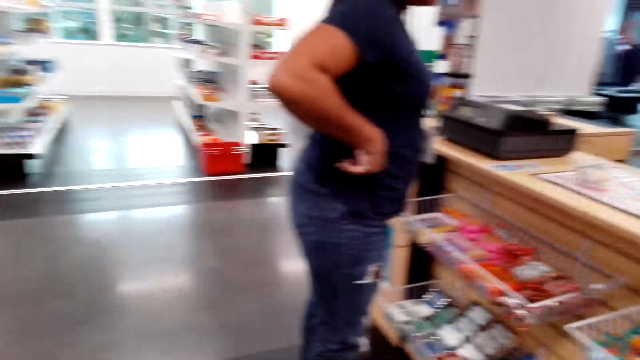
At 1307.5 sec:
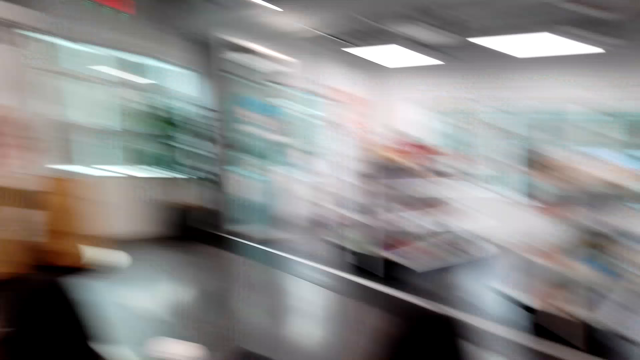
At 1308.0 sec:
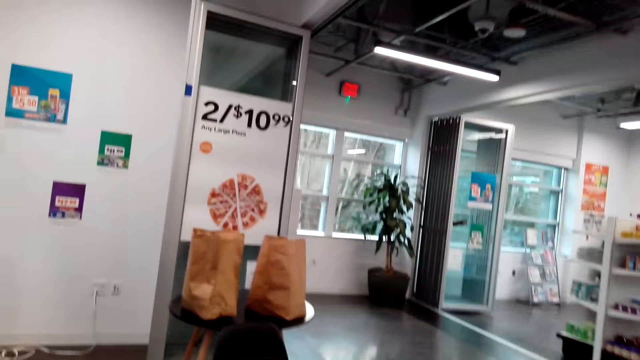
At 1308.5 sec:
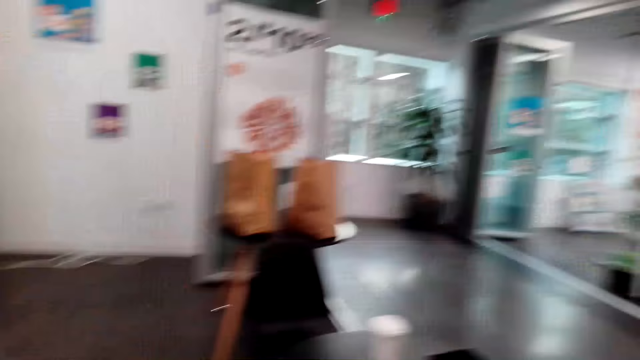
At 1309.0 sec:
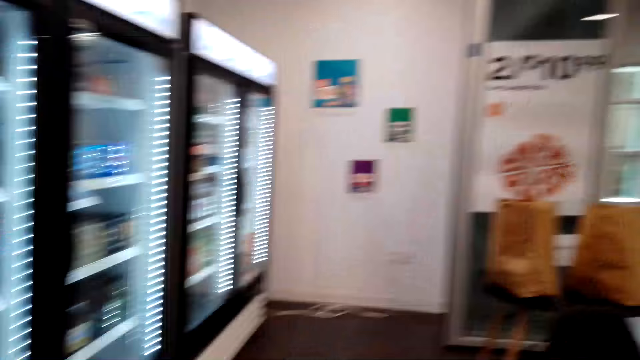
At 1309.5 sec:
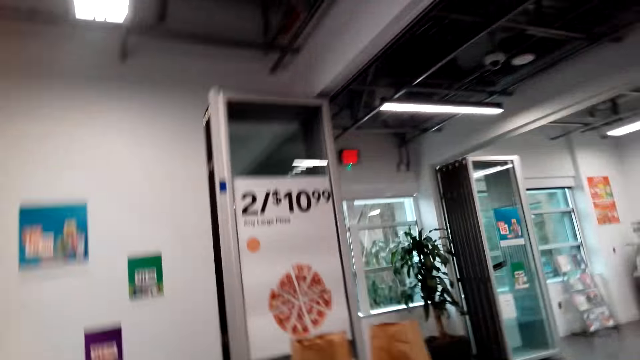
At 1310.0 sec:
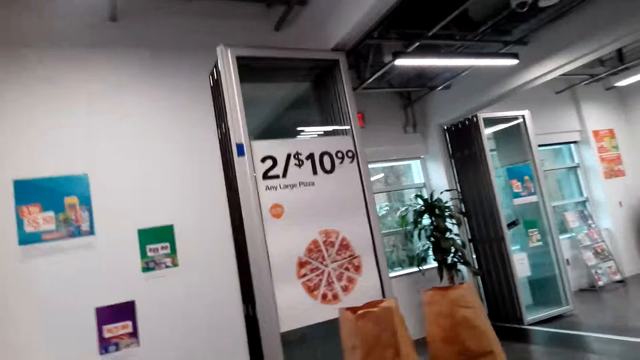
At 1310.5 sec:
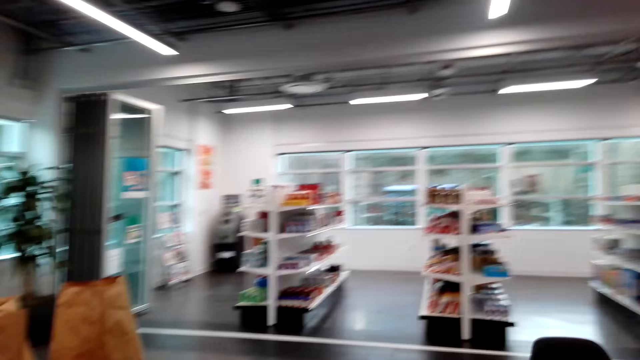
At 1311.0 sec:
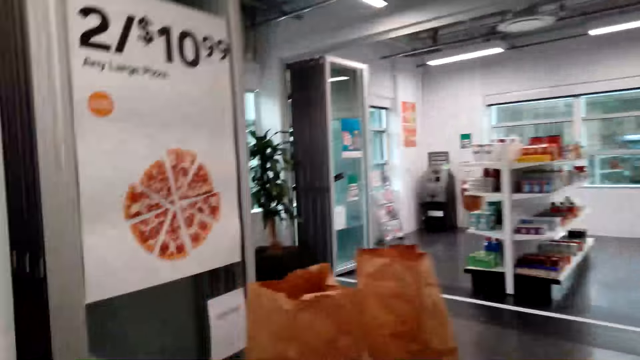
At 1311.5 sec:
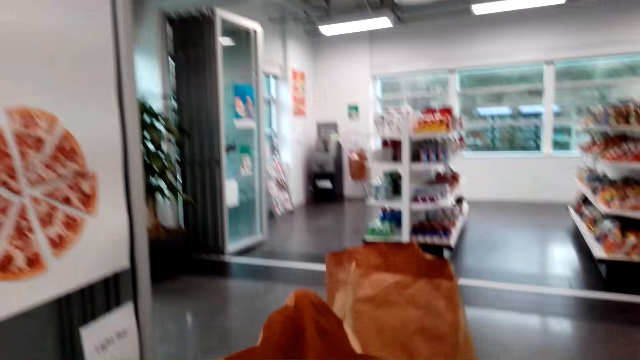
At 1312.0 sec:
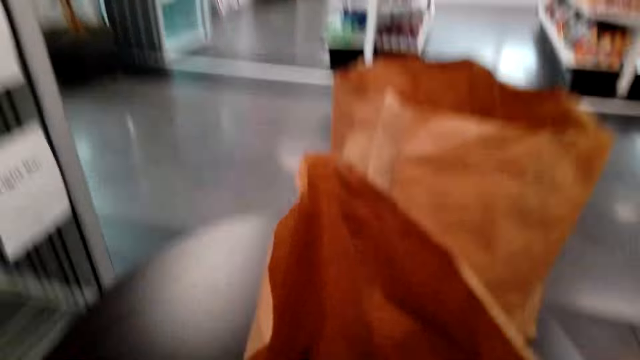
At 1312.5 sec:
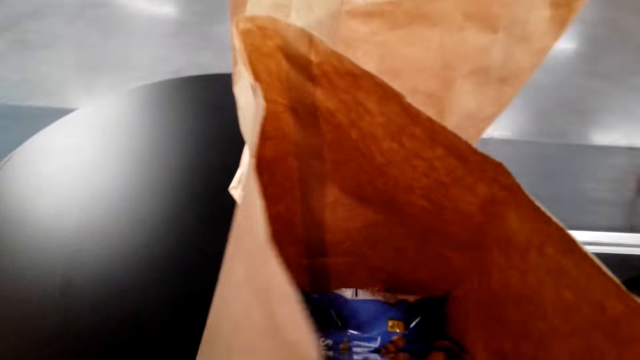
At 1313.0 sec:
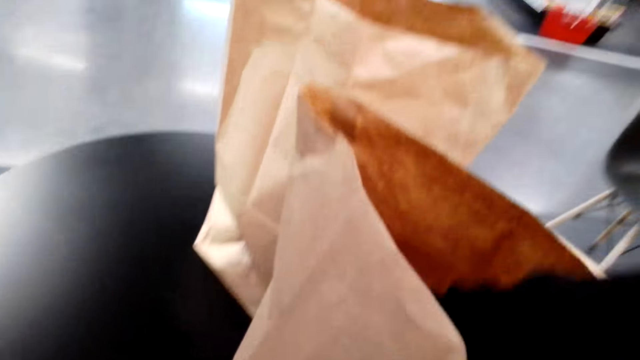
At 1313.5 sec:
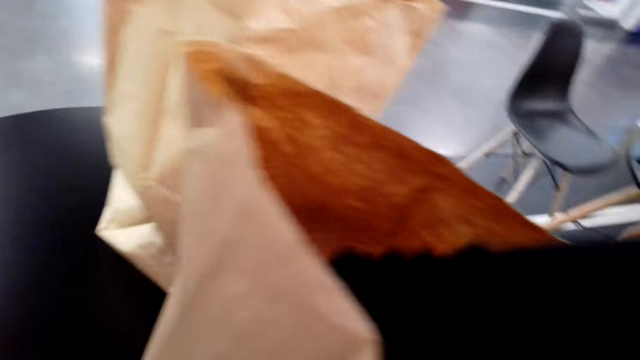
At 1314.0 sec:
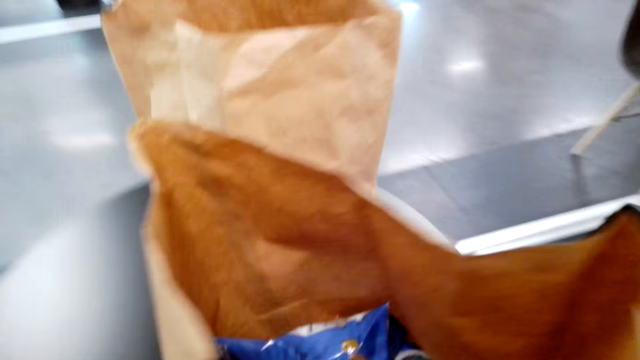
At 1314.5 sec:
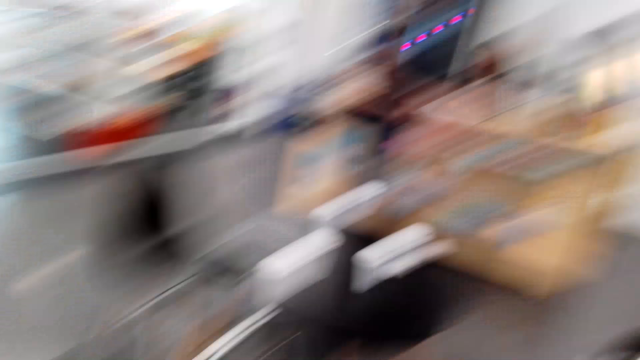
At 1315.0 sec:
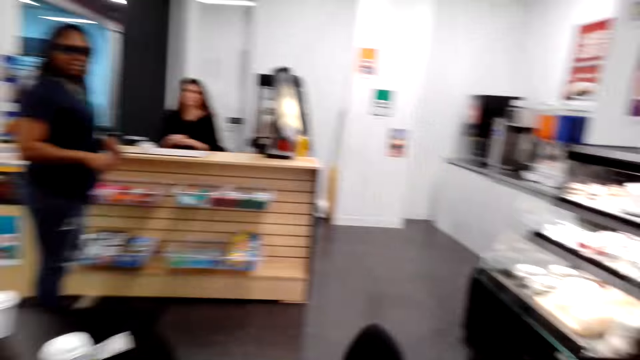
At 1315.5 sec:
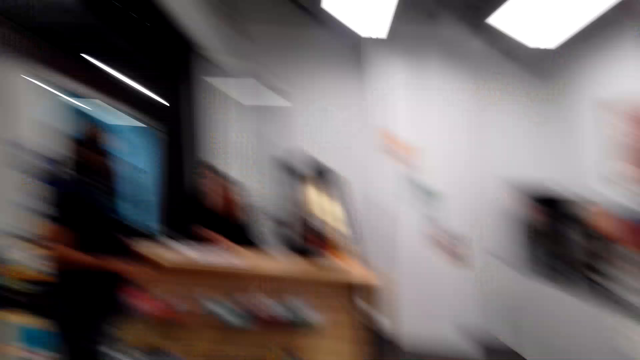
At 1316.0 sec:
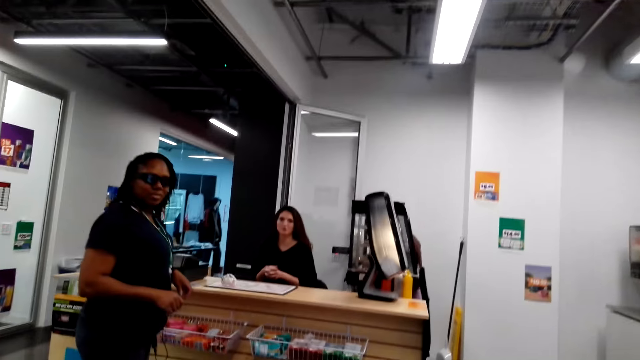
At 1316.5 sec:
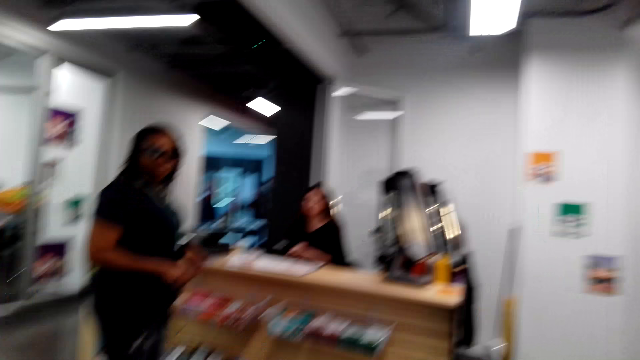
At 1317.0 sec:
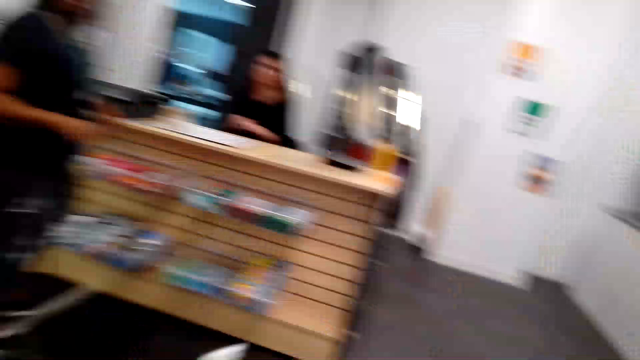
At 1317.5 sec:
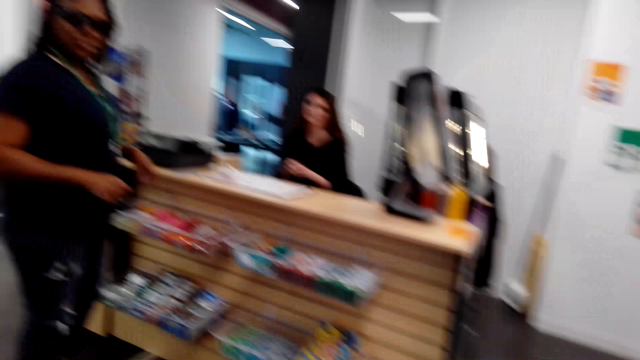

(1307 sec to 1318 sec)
The camera wearer looks around and walks around. They pick up a hotdog from the shopping bag. They walk around.

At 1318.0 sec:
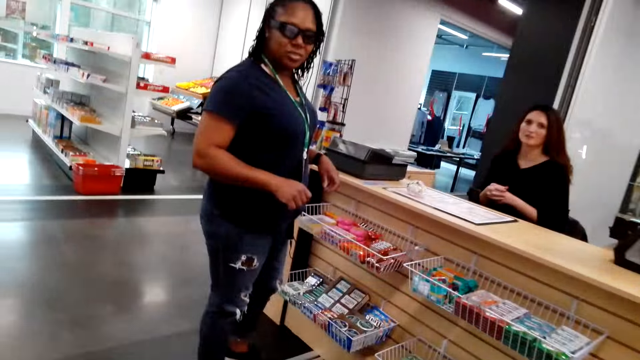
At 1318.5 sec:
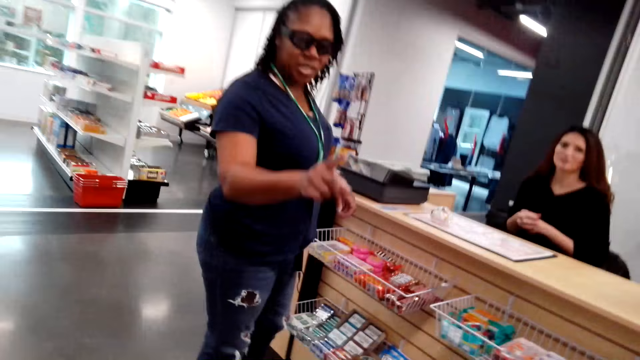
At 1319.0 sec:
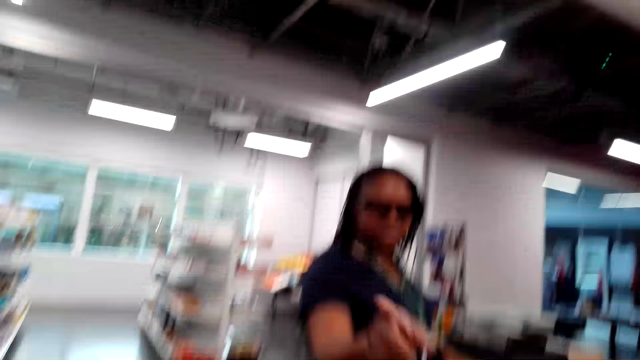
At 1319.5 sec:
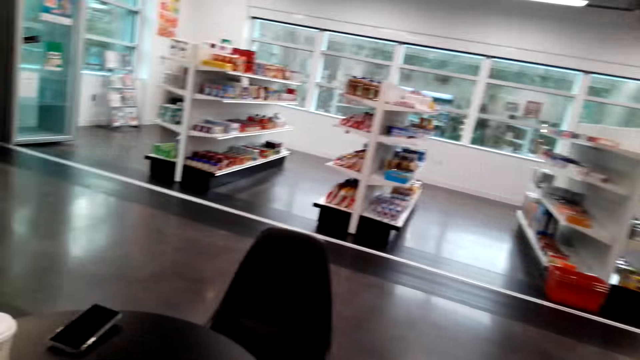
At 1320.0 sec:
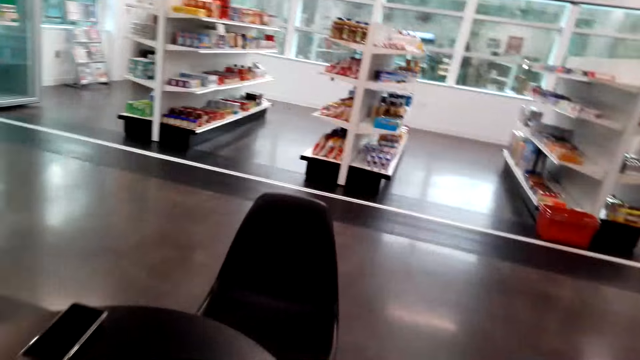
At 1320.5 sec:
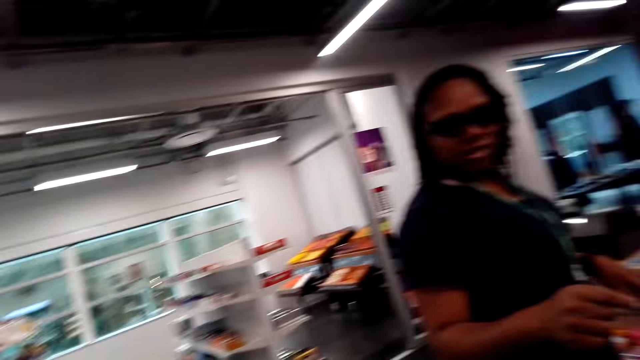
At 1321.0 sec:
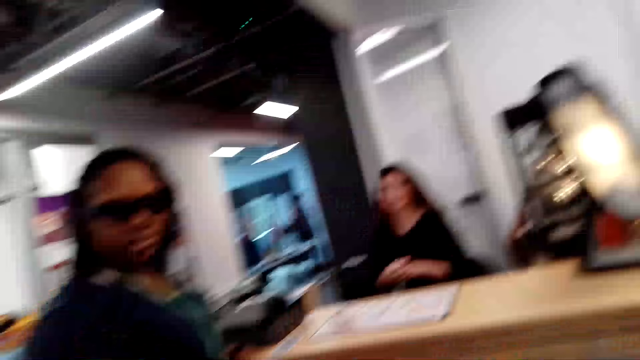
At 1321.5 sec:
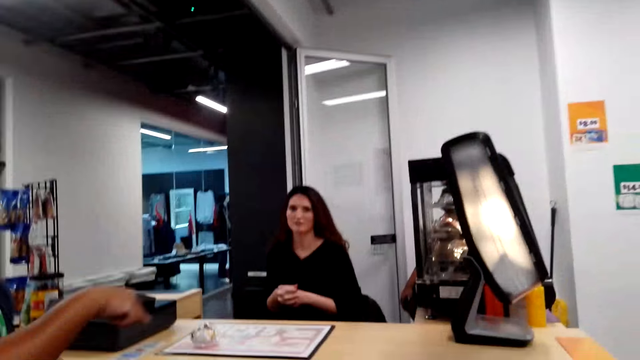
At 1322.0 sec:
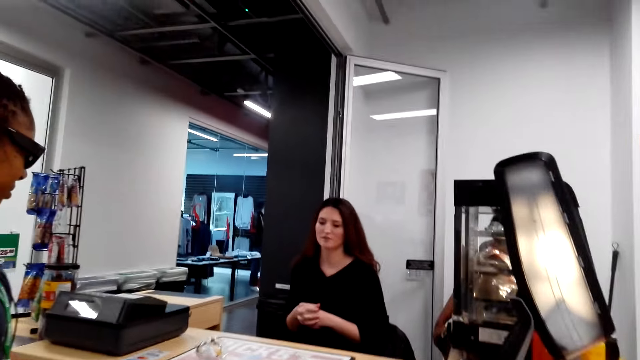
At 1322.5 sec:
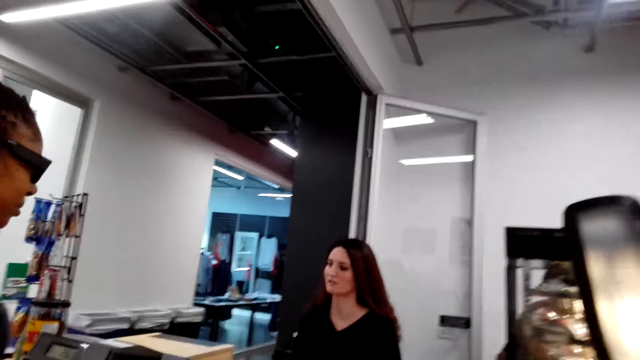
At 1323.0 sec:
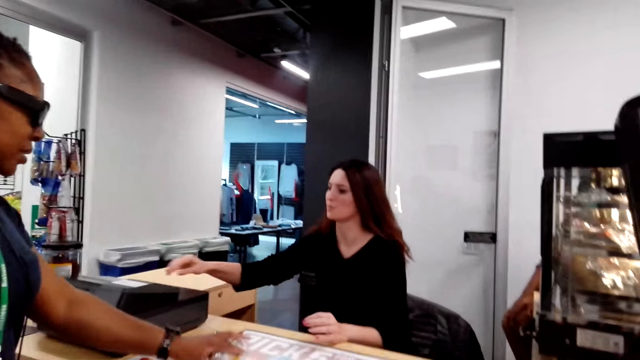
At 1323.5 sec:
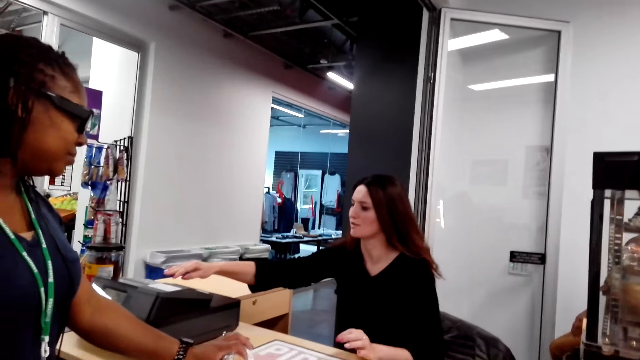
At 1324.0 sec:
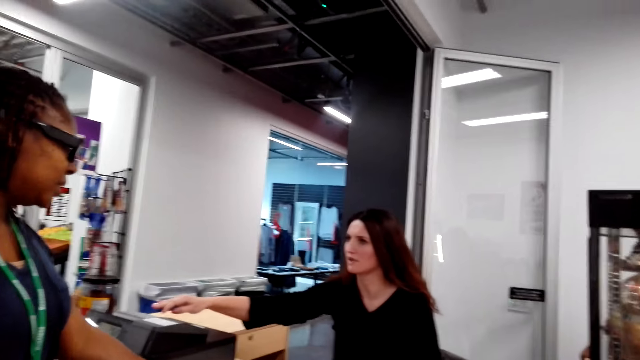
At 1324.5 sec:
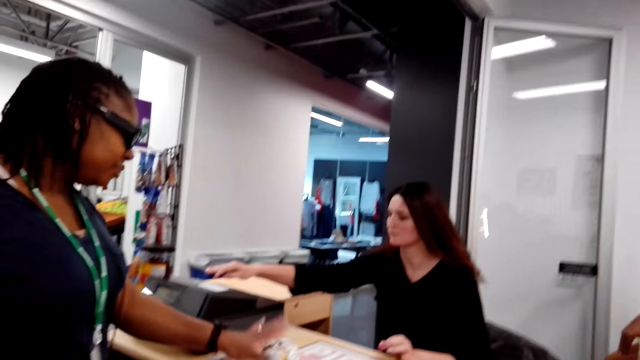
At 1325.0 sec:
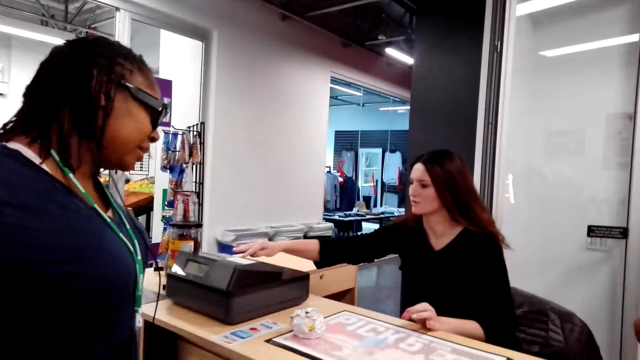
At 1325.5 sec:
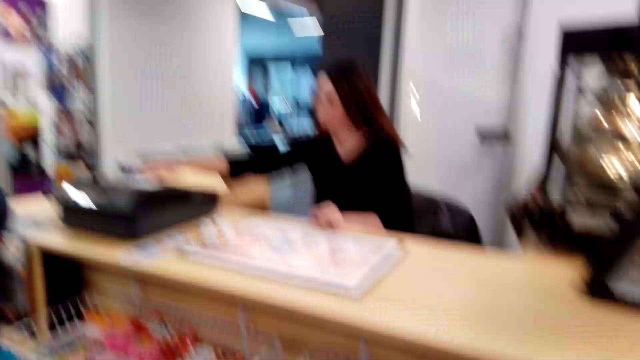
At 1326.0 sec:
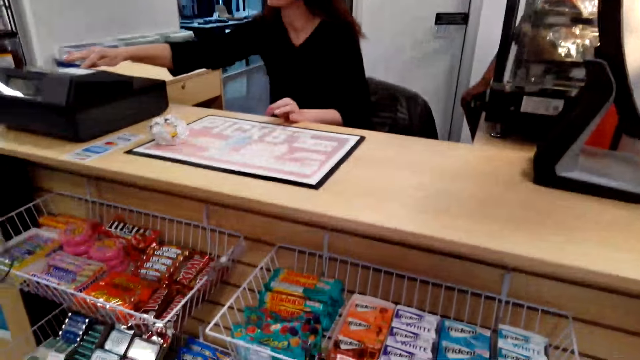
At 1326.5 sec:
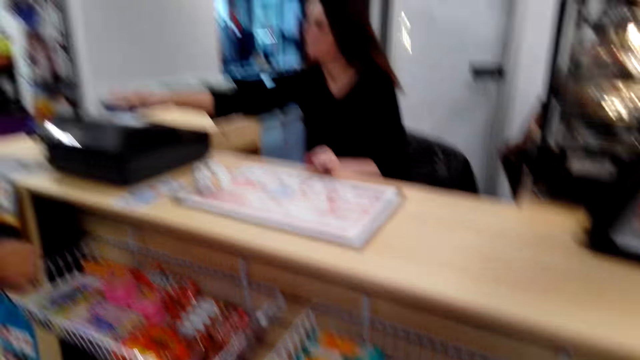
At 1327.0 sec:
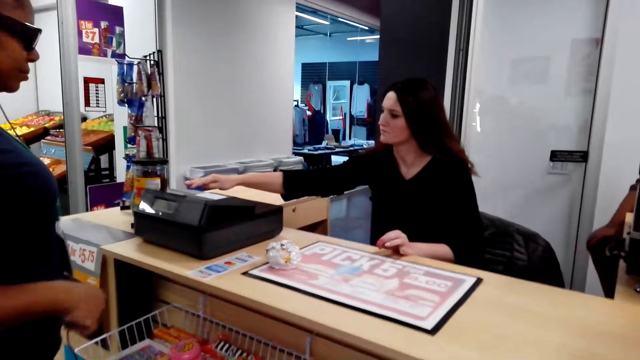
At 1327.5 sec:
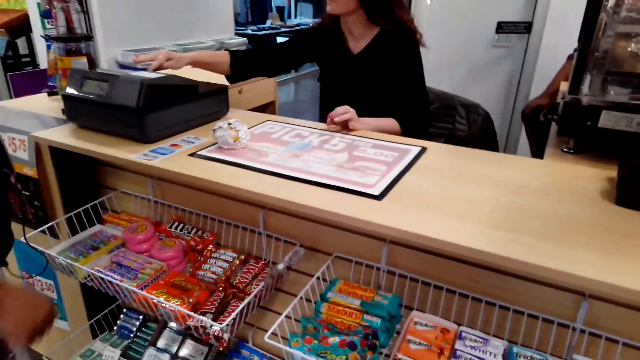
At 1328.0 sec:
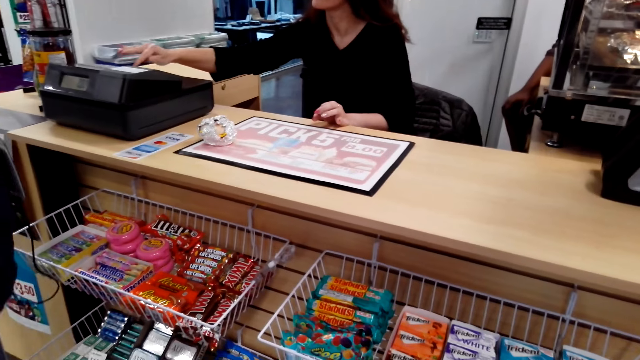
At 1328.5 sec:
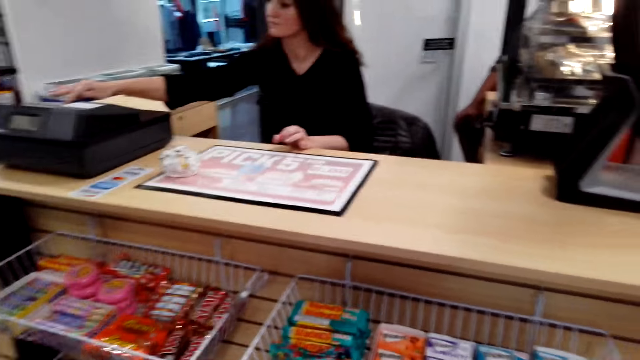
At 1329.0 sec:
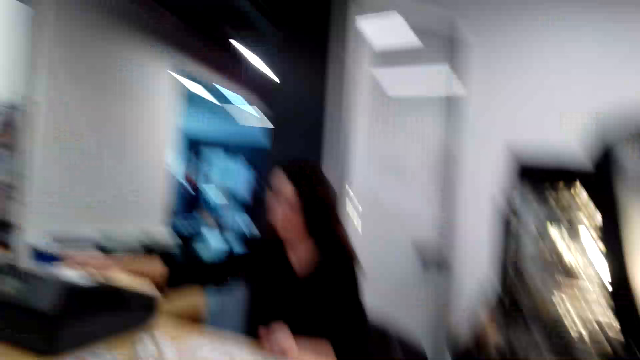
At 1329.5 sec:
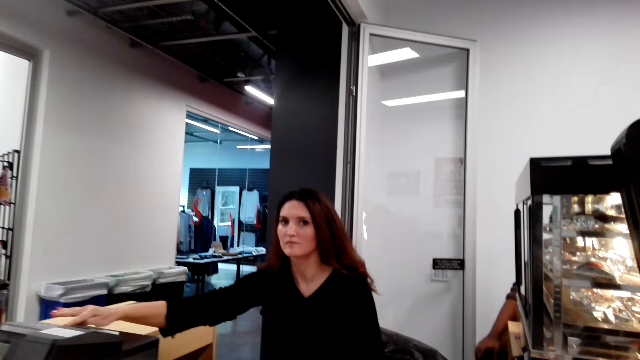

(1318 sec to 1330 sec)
A woman points ahead. The camera wearer walks around. The woman places something on the desk. Another woman enters details in the cash register system. The camera wearer looks around.
